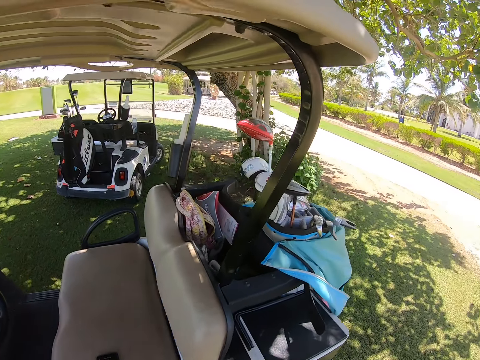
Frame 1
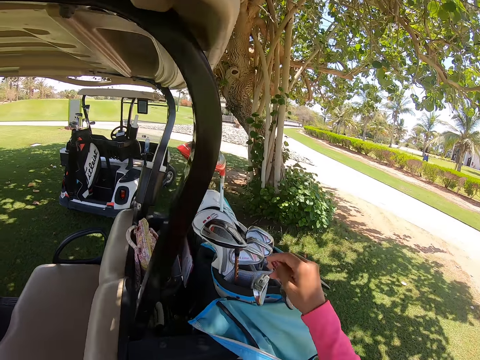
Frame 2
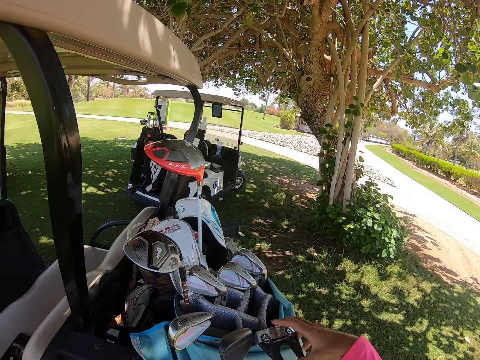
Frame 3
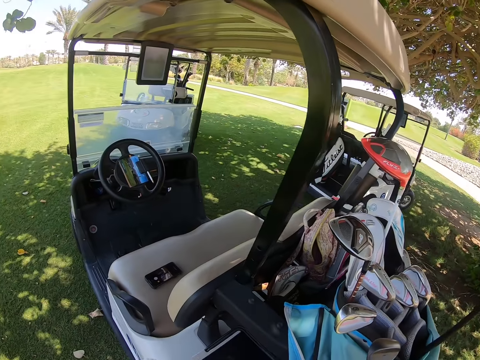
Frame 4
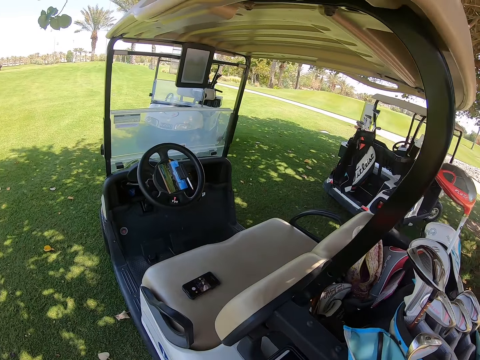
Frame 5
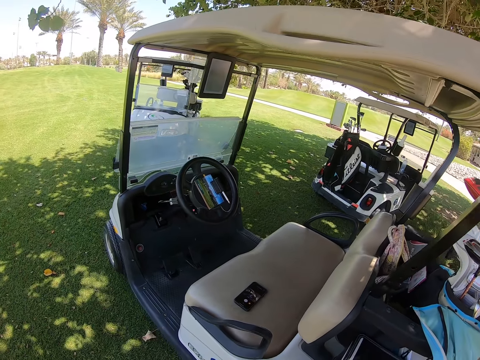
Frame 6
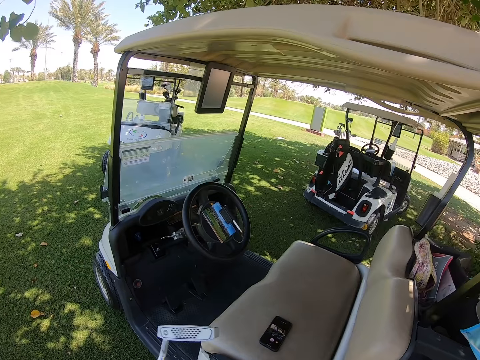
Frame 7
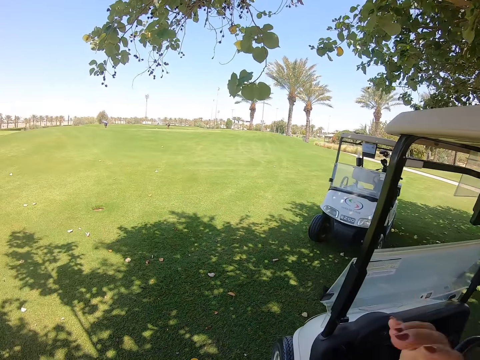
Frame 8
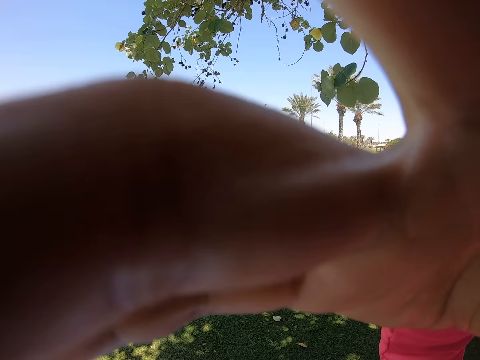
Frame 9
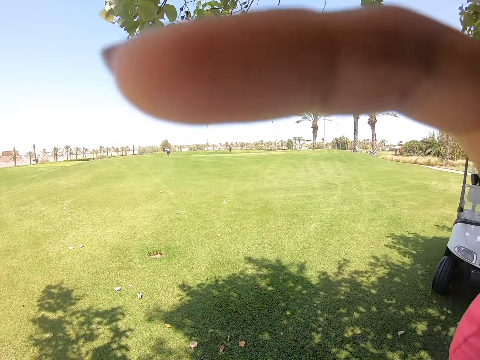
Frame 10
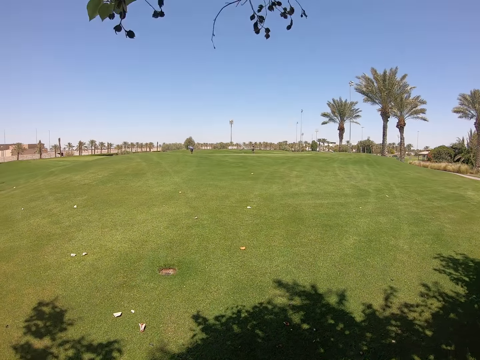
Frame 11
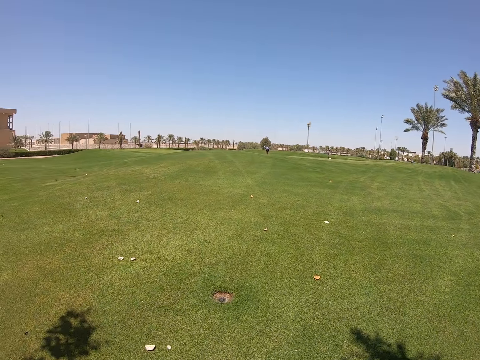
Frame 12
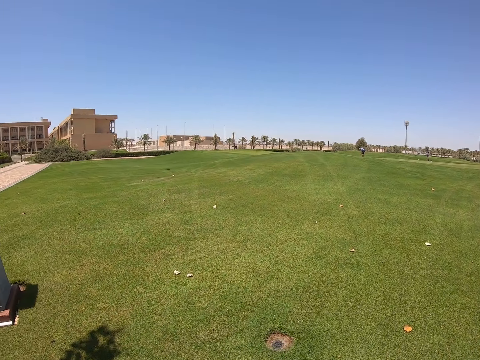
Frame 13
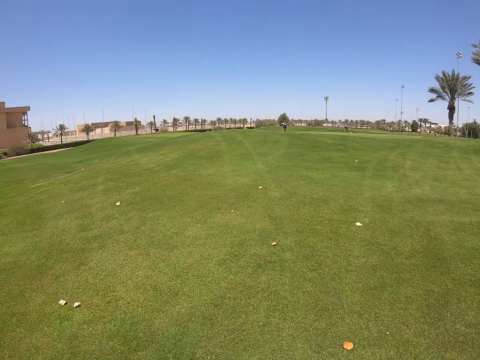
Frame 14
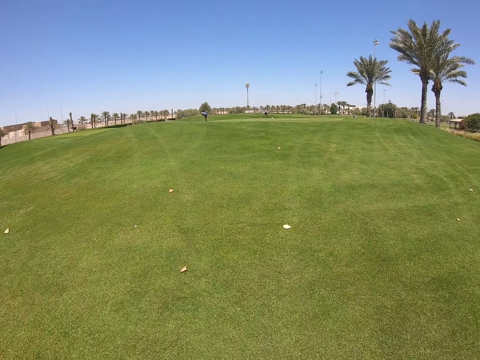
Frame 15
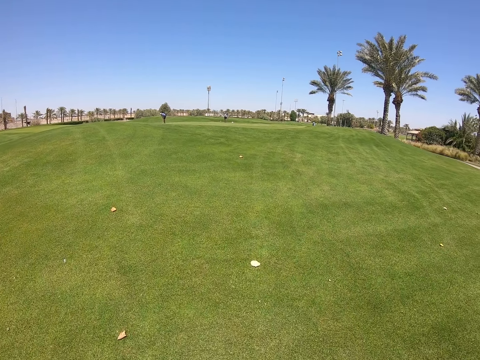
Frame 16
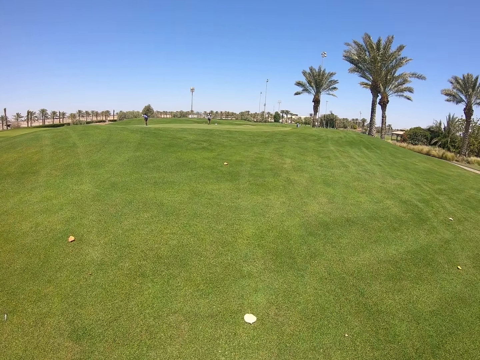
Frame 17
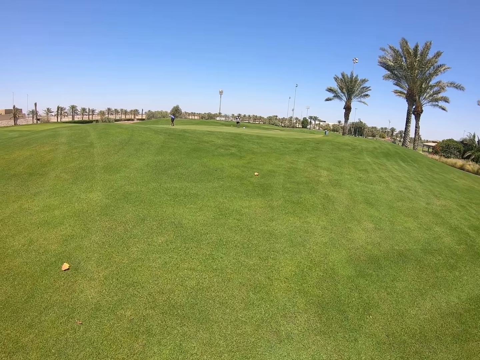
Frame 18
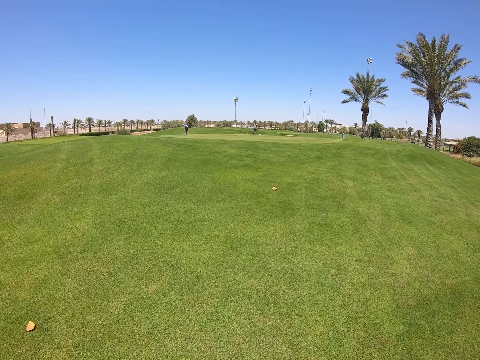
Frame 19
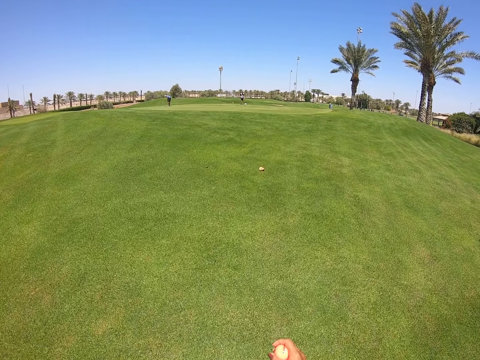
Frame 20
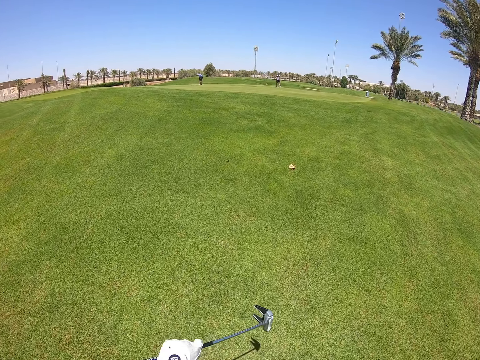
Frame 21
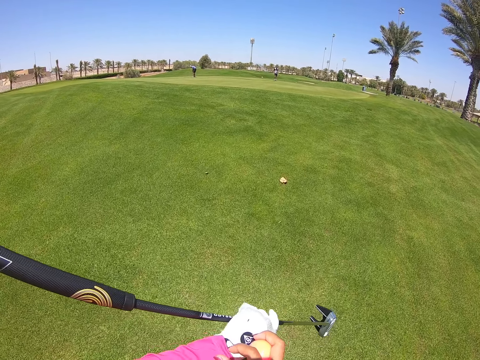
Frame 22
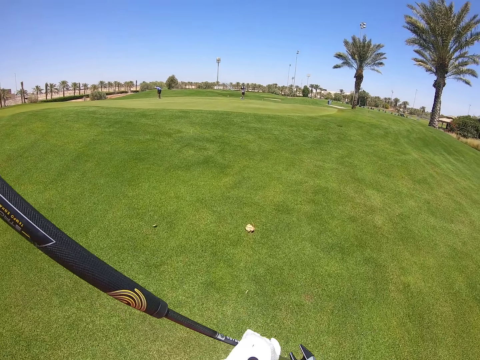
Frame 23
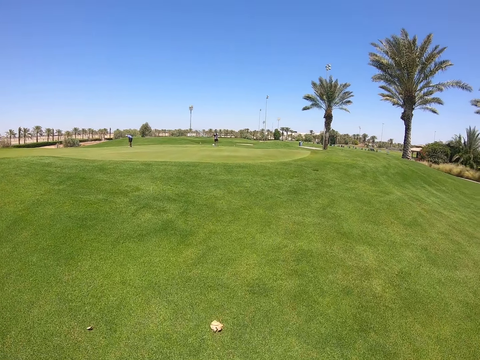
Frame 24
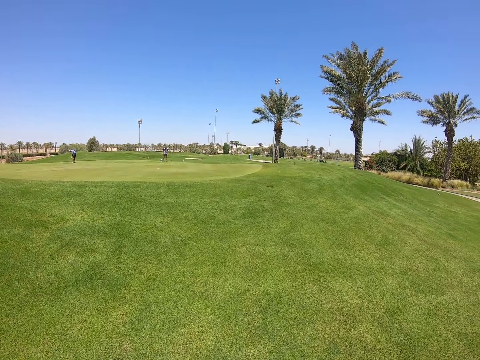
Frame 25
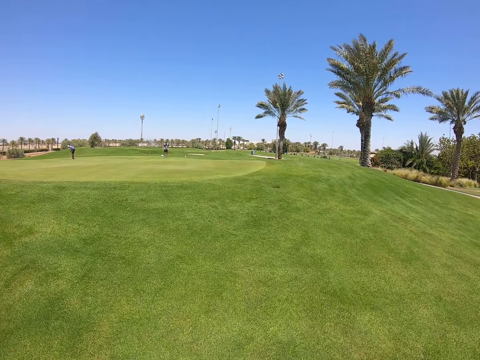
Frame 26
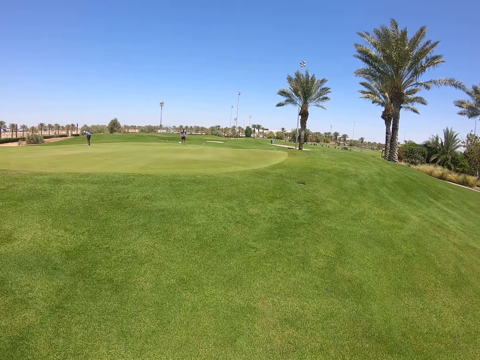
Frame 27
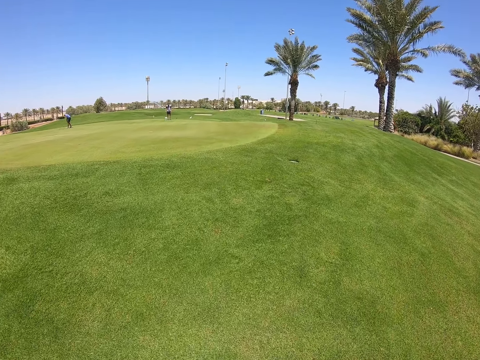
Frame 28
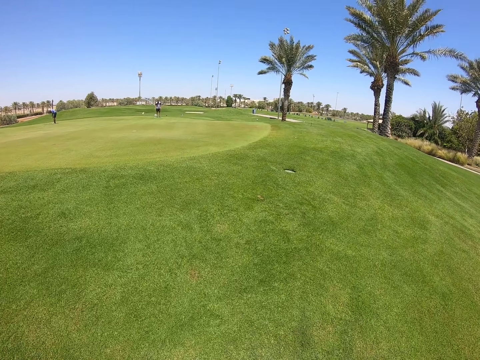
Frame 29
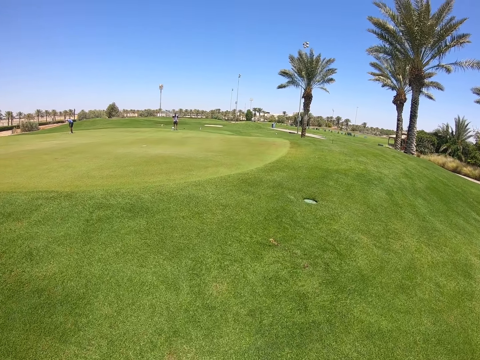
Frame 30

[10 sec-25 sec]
The camera wearer takes a golf club, the golf putter, from a golf bag. She touches her head. She puts her hand up. She walks on the grass. She looks at the watch.

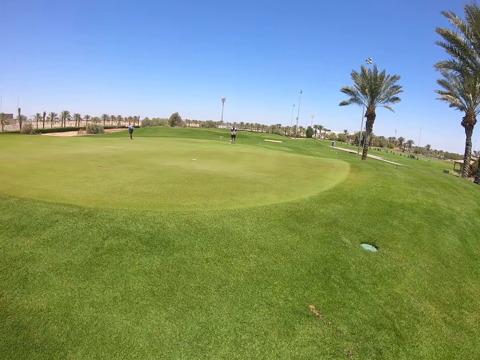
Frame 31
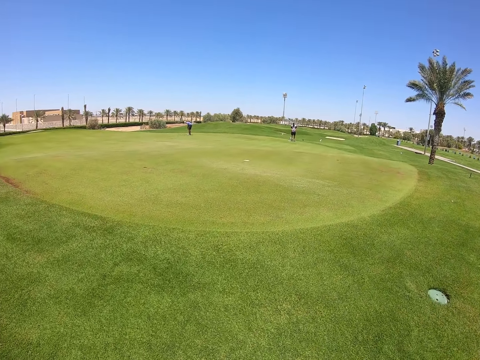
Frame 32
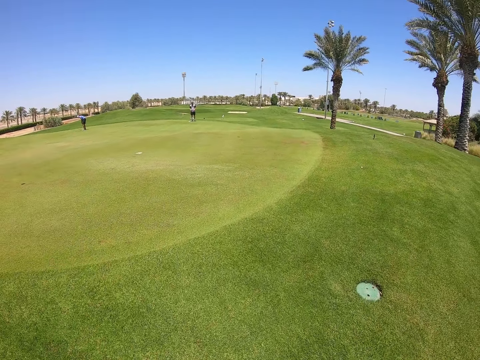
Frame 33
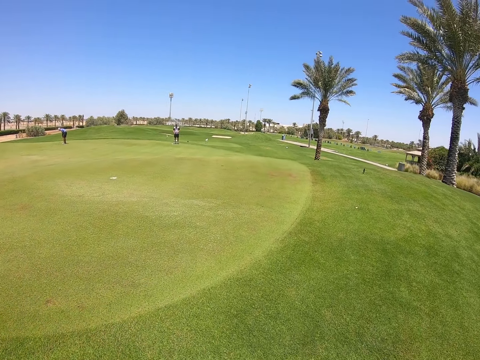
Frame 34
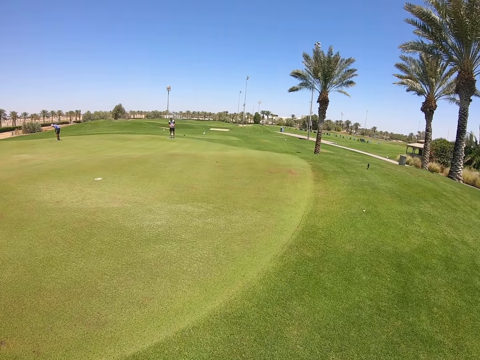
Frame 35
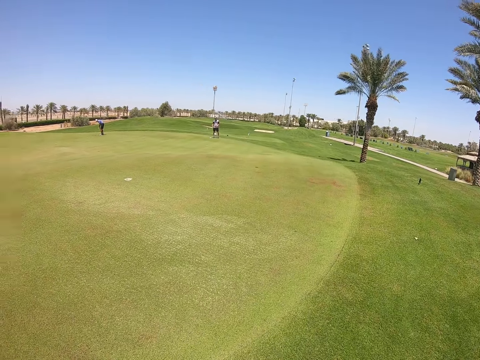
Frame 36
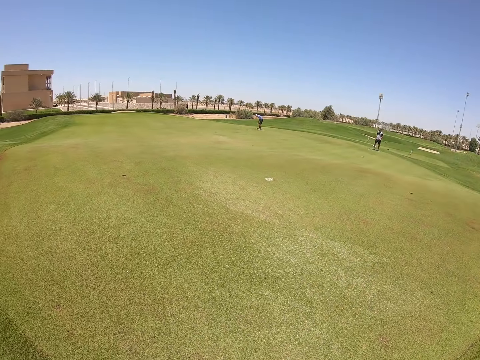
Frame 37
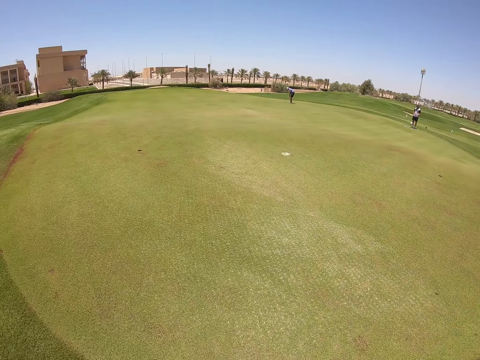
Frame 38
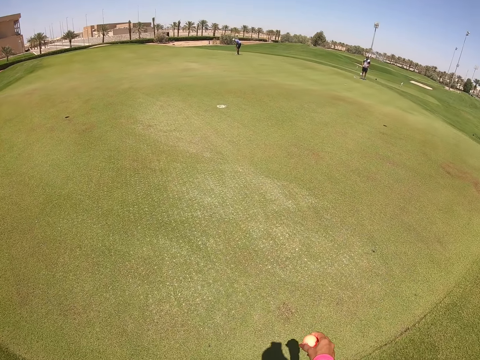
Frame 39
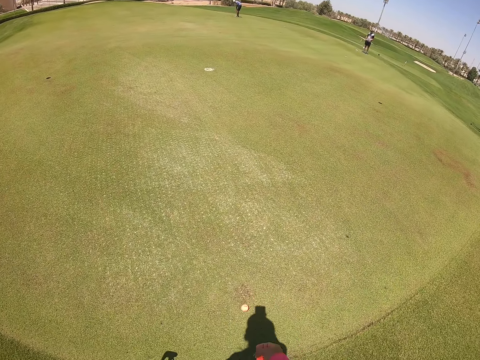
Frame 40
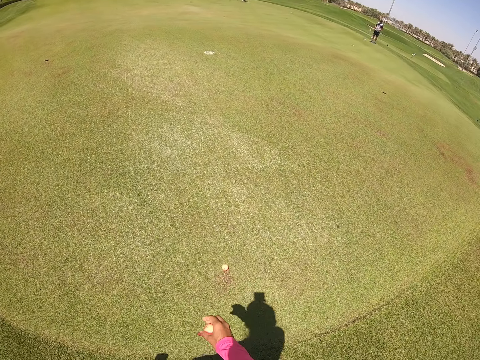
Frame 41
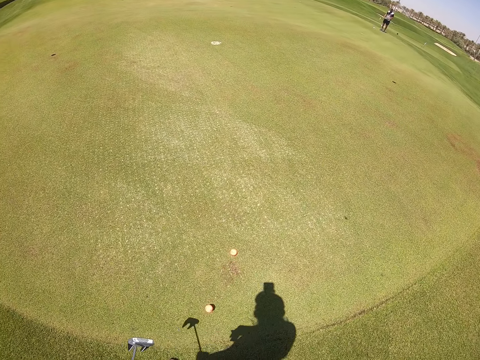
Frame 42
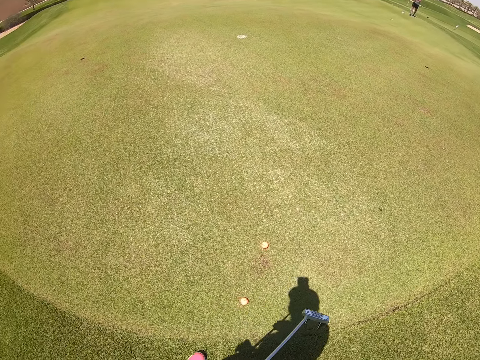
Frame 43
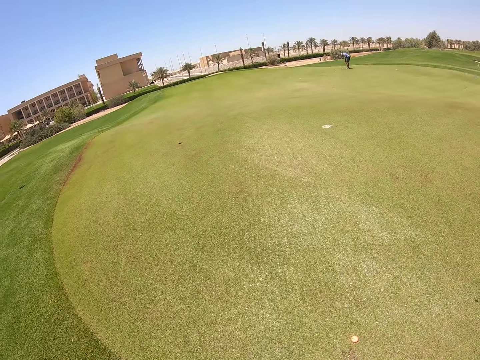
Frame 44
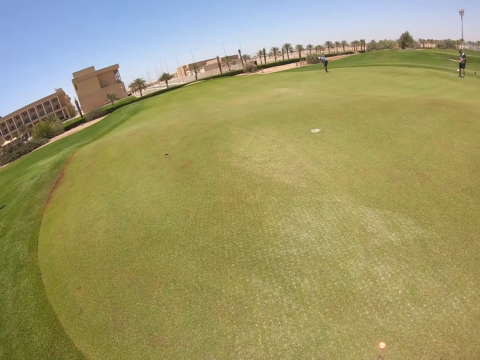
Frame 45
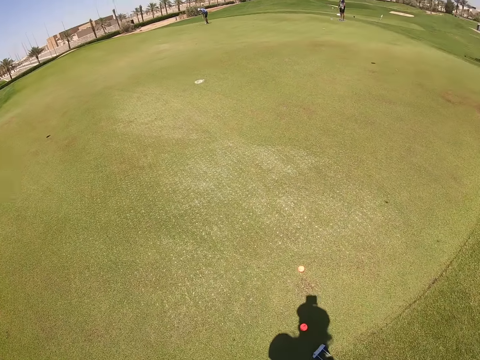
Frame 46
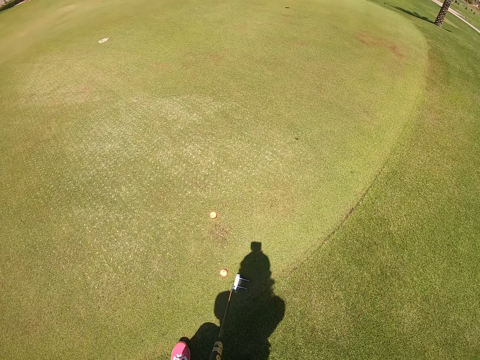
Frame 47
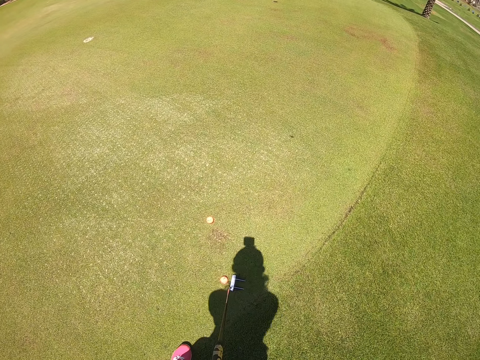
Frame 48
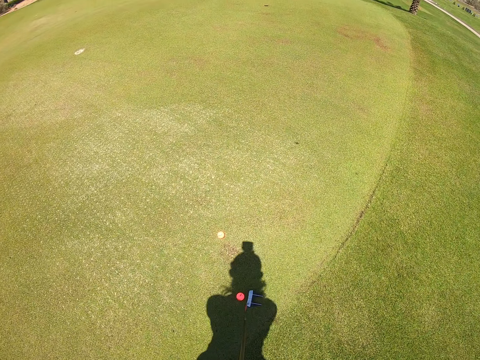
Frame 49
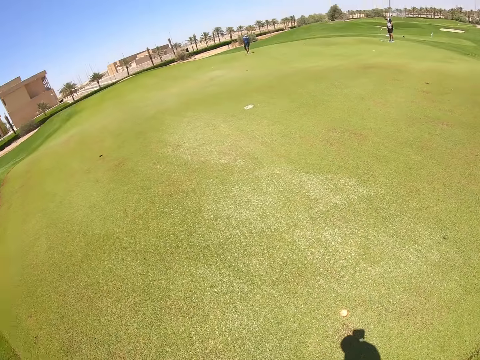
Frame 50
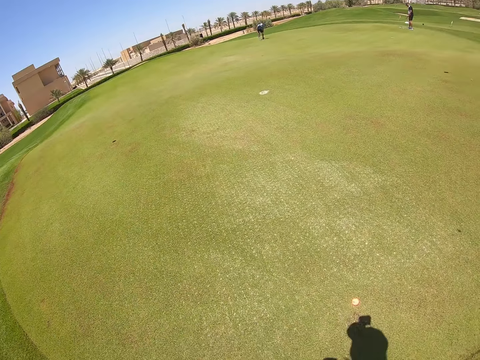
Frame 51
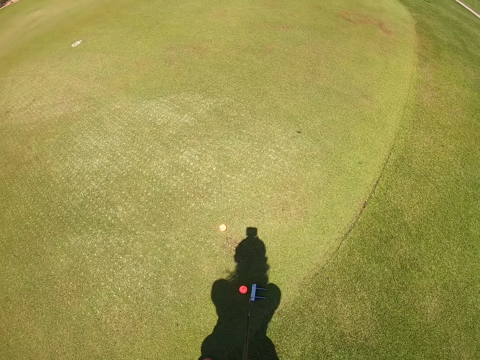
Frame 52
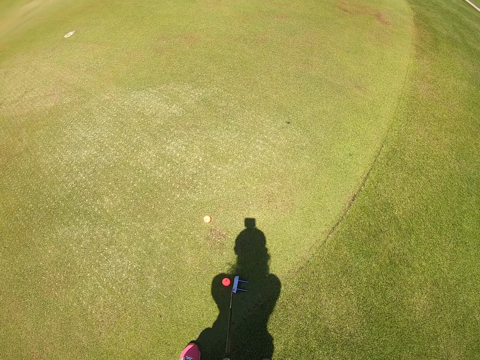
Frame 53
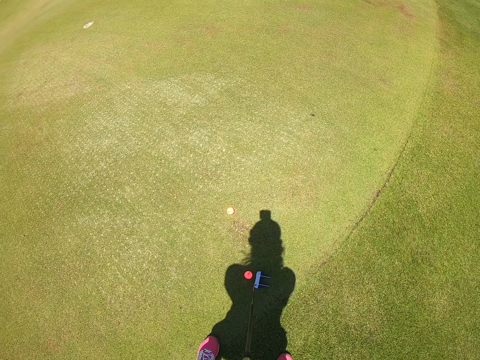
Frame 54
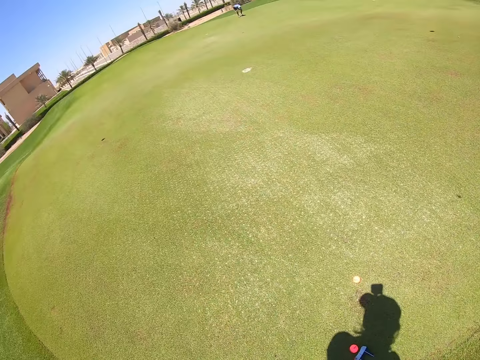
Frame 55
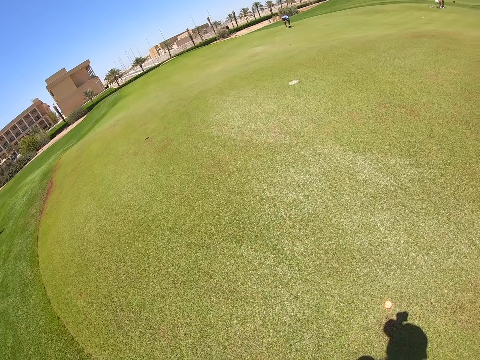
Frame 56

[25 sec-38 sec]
The camera wearer throws the golf balls on the grass. They aim the golf club at the golf ball.
